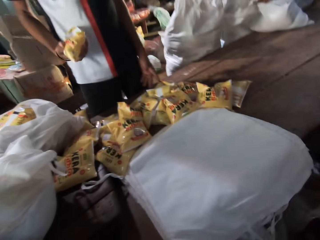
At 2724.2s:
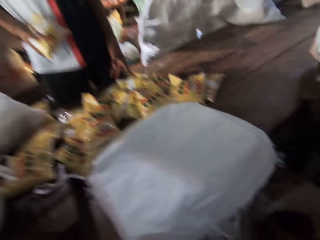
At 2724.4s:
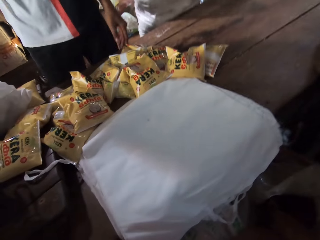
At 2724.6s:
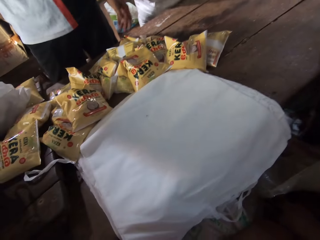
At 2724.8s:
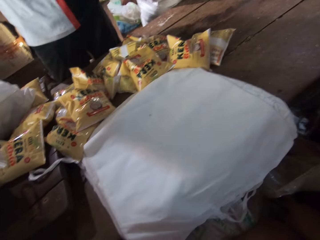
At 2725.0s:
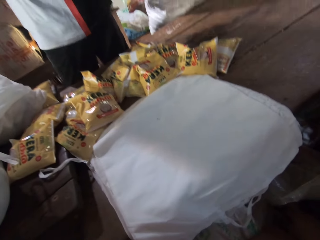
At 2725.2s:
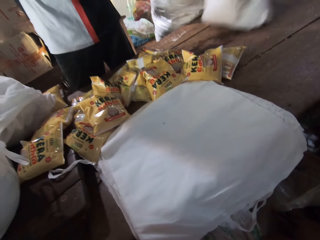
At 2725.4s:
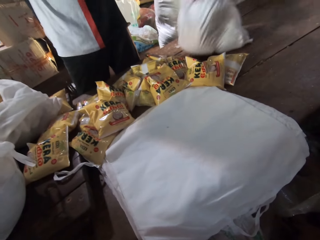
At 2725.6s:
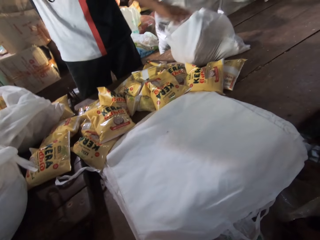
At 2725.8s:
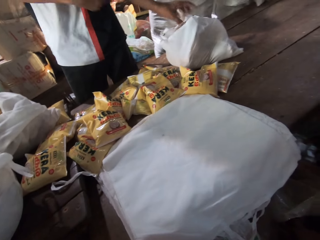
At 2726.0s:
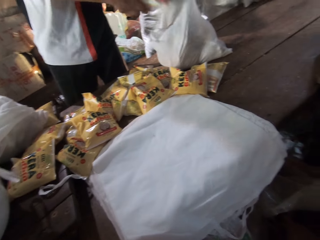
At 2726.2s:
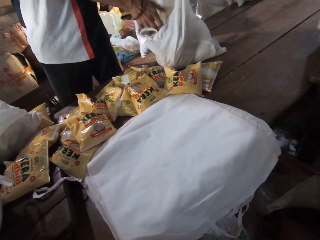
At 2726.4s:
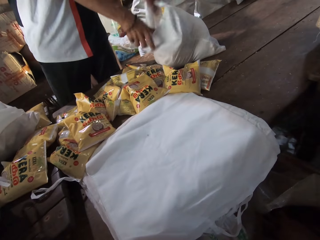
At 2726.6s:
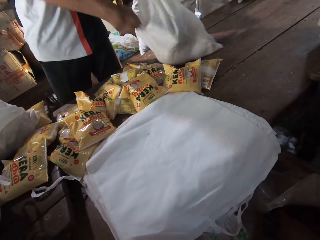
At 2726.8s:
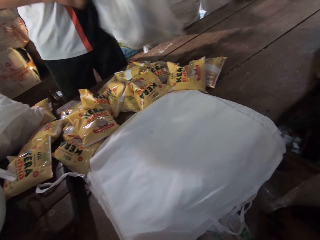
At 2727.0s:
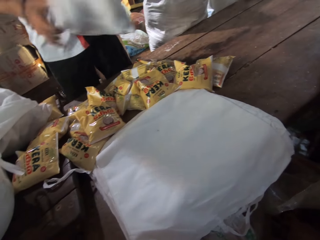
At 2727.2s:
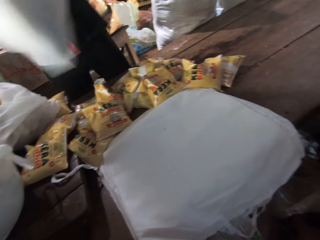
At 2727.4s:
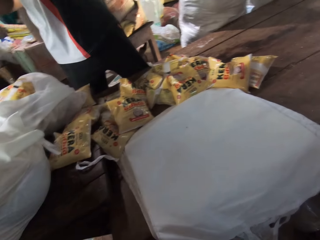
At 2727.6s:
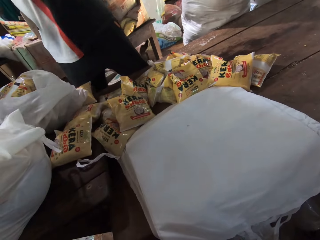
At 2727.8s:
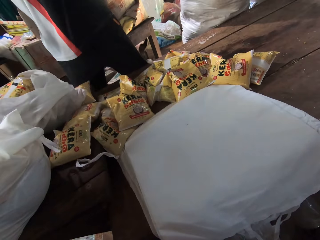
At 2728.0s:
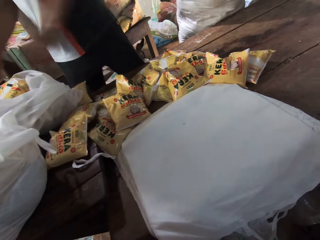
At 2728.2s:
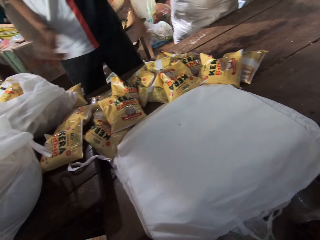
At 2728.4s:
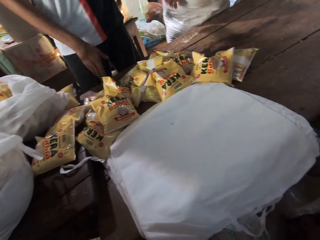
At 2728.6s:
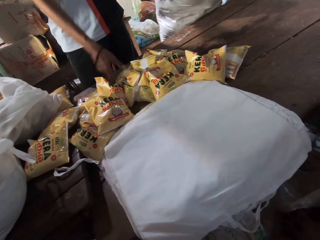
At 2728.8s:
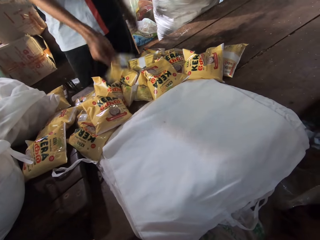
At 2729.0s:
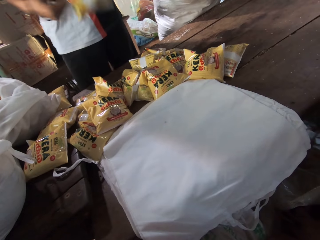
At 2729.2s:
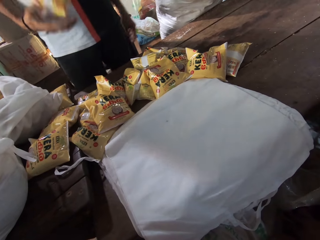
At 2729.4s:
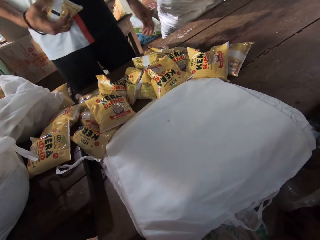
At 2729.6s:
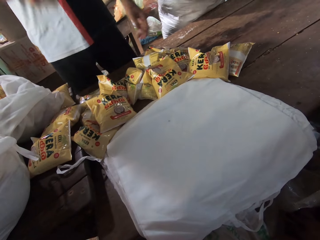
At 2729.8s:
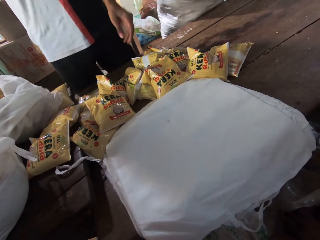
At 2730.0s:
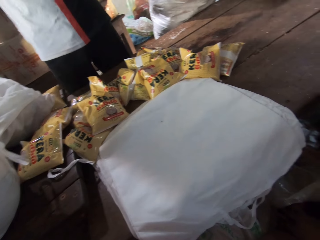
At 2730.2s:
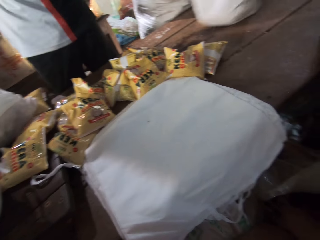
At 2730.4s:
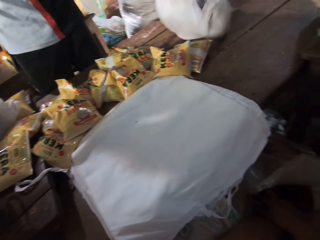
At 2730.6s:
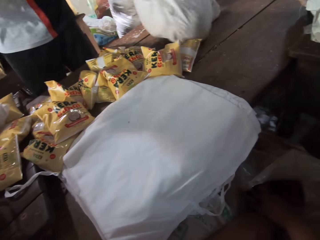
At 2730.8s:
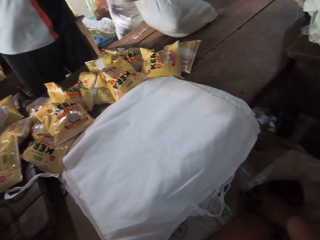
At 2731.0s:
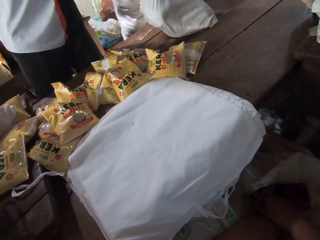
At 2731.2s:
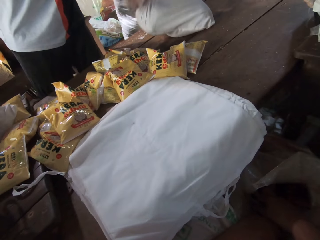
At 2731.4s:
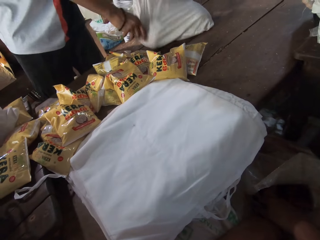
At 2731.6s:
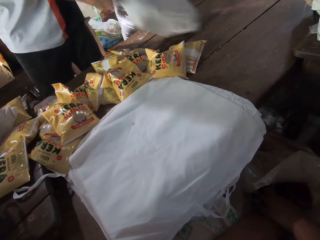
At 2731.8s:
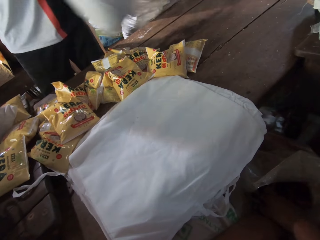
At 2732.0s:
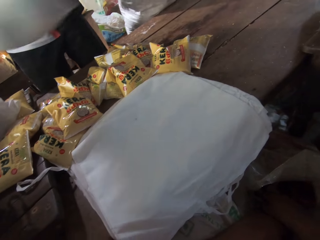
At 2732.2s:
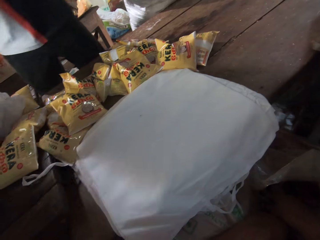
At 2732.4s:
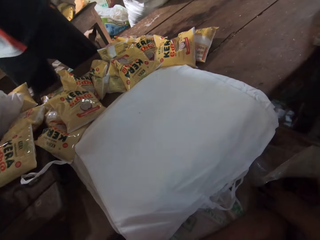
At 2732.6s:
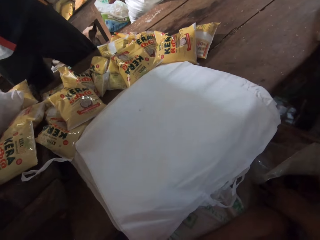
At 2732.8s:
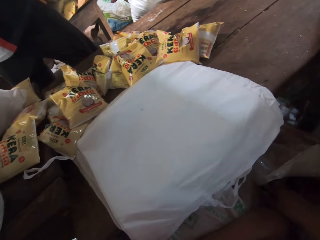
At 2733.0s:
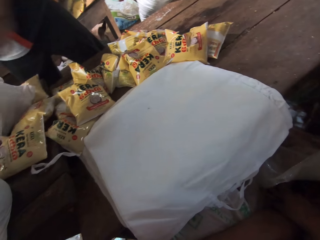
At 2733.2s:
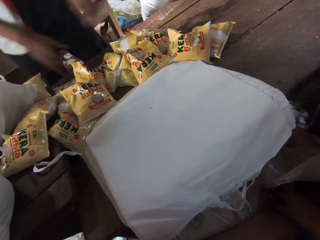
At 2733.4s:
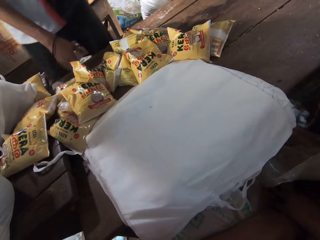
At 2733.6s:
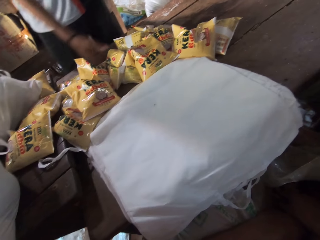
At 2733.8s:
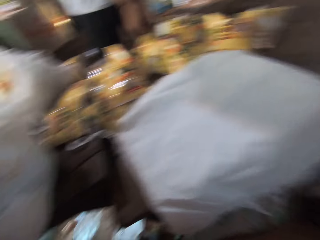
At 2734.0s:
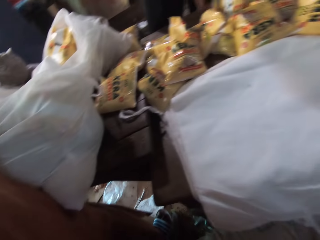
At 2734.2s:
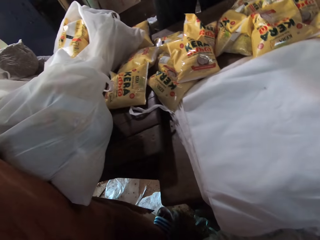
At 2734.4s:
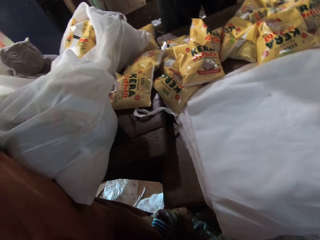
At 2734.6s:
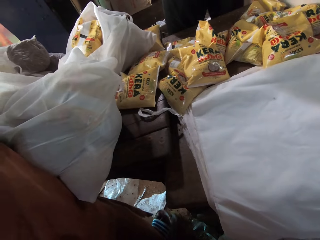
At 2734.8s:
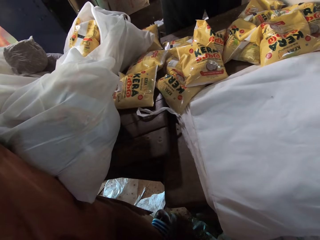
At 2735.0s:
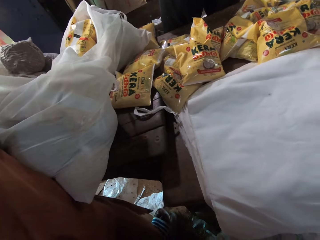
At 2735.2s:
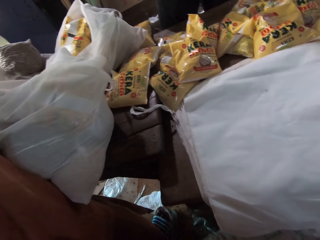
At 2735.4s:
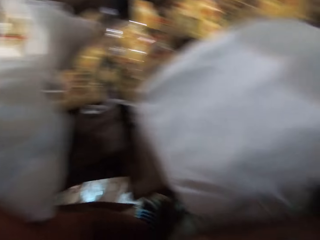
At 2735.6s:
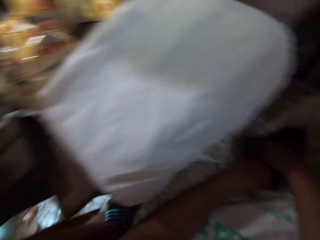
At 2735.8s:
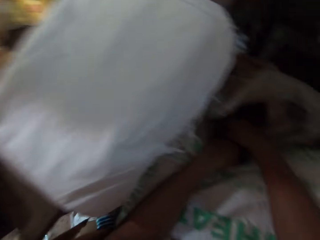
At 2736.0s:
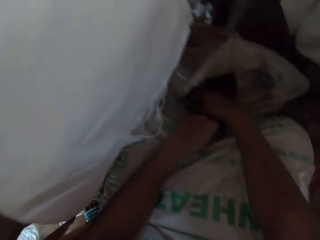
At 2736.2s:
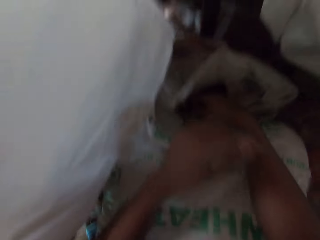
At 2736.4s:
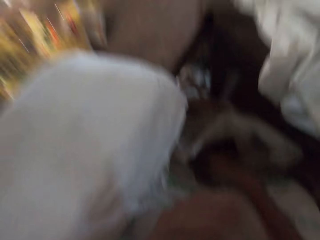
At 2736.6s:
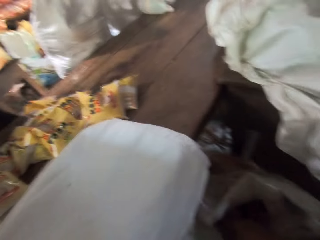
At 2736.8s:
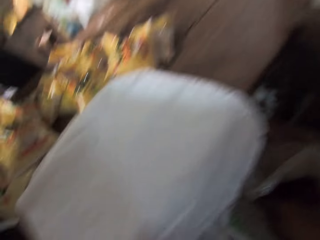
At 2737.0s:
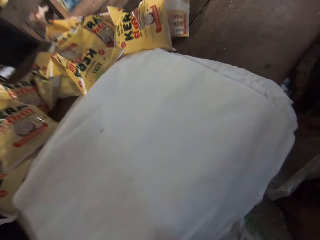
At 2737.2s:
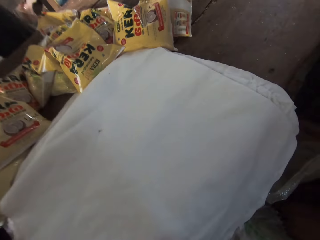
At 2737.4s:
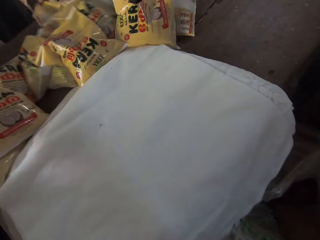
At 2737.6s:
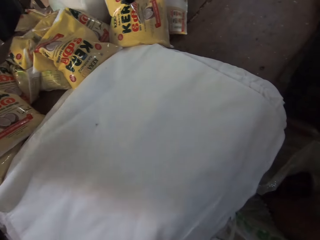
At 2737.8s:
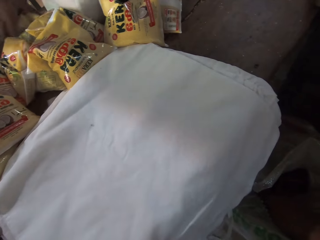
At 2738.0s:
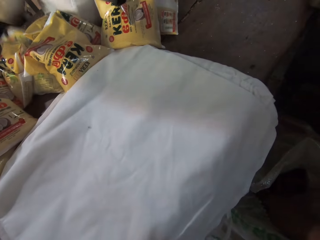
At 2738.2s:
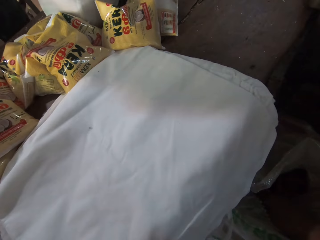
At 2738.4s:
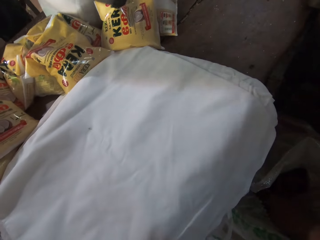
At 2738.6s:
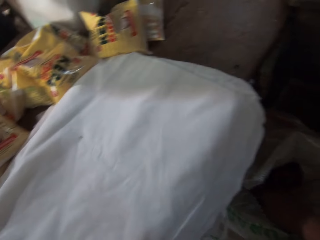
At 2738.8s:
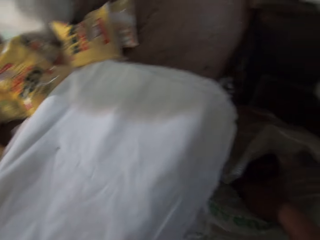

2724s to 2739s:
A man picks a packet on the table. The man moves a bag on the table with his left hand. A person puts a bag on the table. The man drops the sachet of coconut oil in his right hand into the bag in his left hand. The man picks up the bag from the table with his hands, drops the bag in his hands on the table, picks up a sachet of coconut oil from the table with his right hand, throws up the sachet of coconut oil in his right hand, and throws the coconut oil in his right hand into the bag on the table. The person puts the bag on the table. The man converses with another man. The first man picks up the bag from the table with his hands, drops the bag on the table with his hands, and picks up a sachet of coconut oil from the table with his right hand. The first man converses with the other man. The camera wearer removes their hands from the sack.

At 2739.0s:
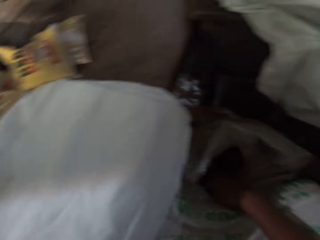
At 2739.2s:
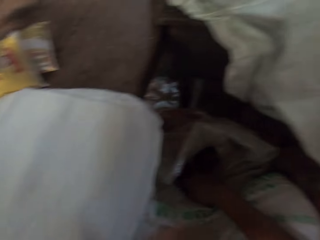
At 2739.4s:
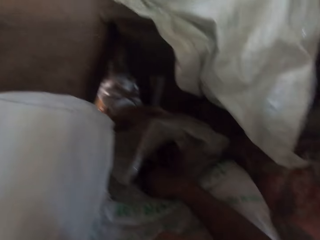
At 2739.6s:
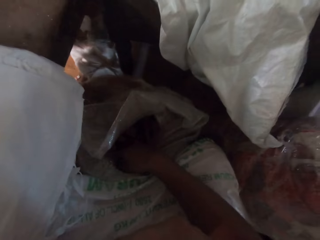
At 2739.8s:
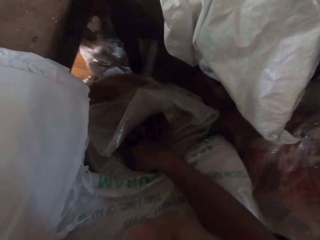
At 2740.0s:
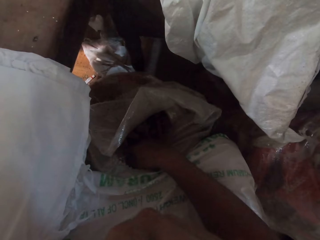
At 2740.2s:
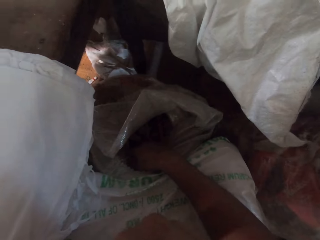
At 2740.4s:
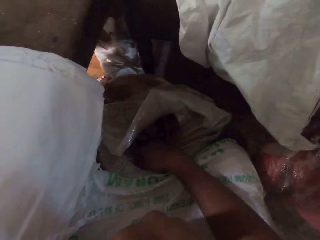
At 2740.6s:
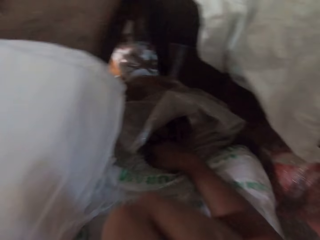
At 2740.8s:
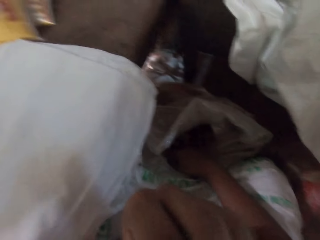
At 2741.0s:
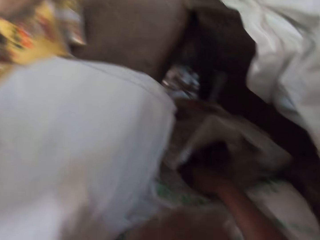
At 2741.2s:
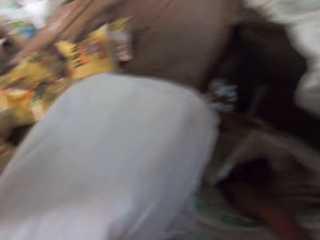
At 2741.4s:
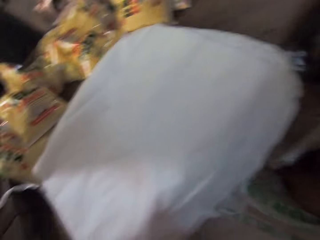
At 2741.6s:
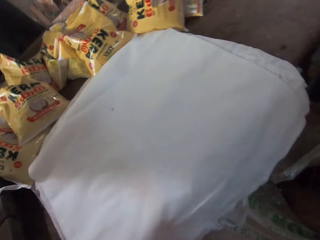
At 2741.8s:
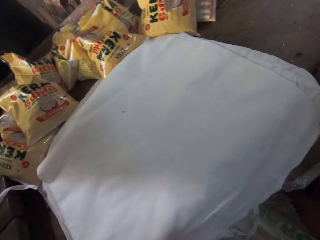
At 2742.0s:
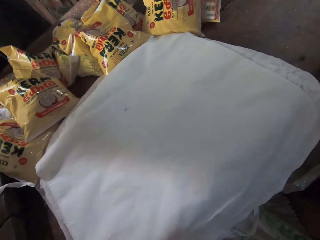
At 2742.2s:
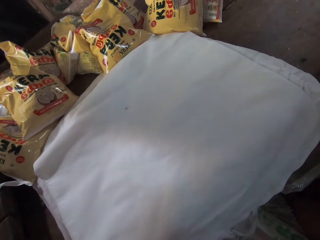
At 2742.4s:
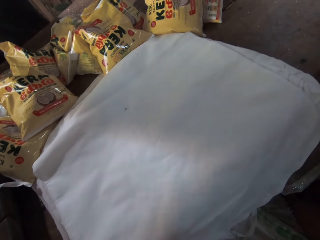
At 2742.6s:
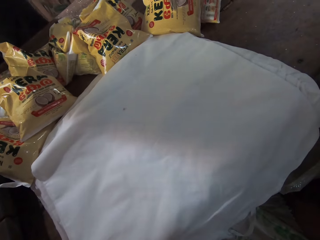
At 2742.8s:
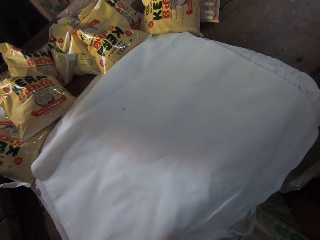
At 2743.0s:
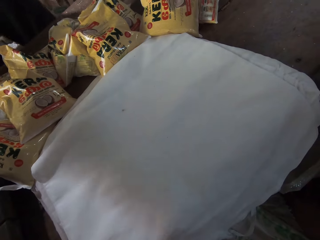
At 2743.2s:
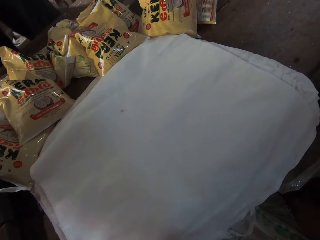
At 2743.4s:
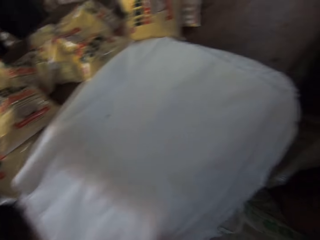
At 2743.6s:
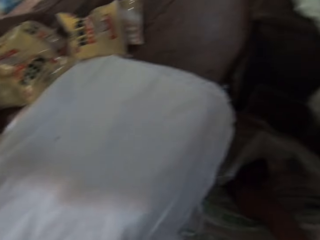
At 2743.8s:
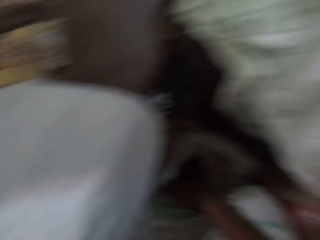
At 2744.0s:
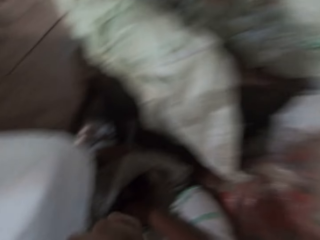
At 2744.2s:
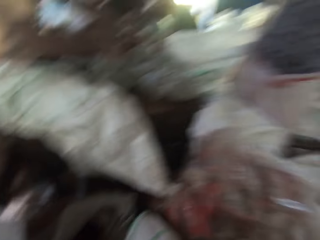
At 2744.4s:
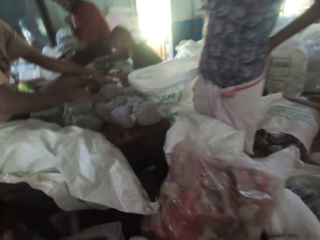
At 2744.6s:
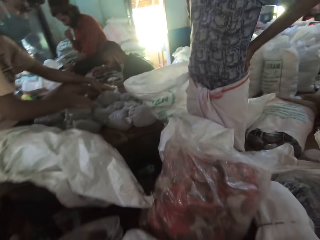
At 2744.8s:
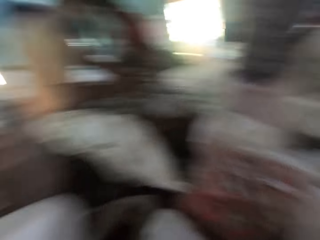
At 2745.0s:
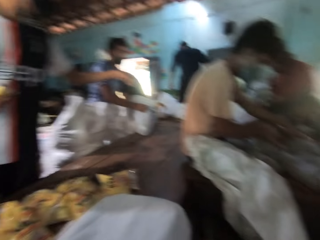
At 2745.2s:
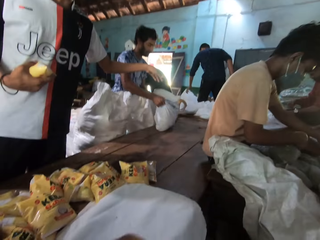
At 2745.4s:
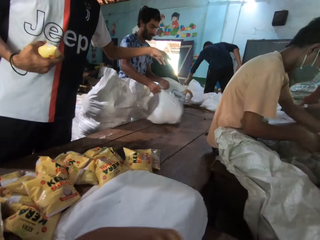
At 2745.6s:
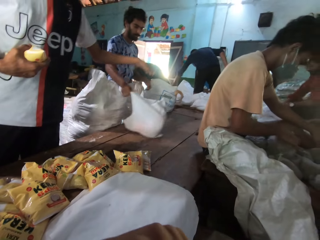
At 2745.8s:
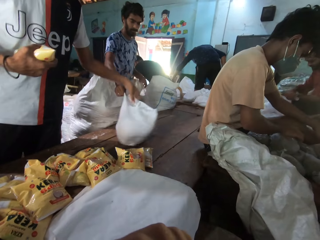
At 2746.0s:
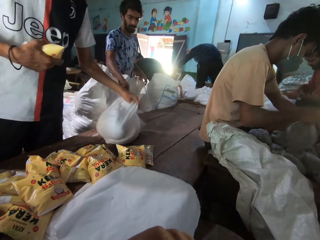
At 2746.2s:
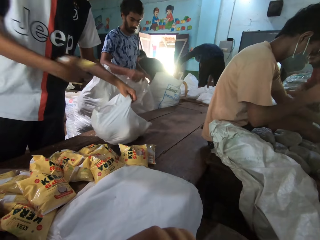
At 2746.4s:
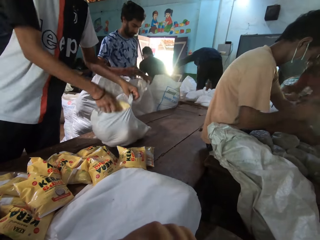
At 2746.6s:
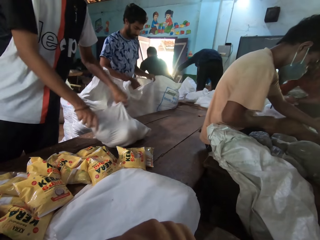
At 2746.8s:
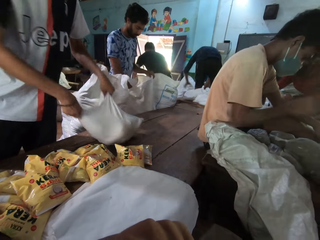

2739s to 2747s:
The camera wearer scratches his face with his left hand. He looks round the room. A man moves a bag on the table with his right hand. Another man collects the bag from the first man with his left hand and throws the sachet of coconut oil in his right hand in the bag.
